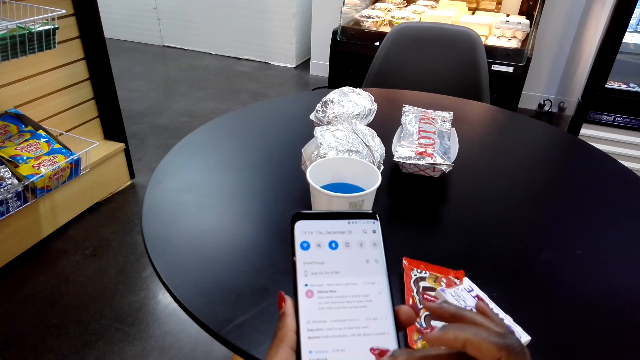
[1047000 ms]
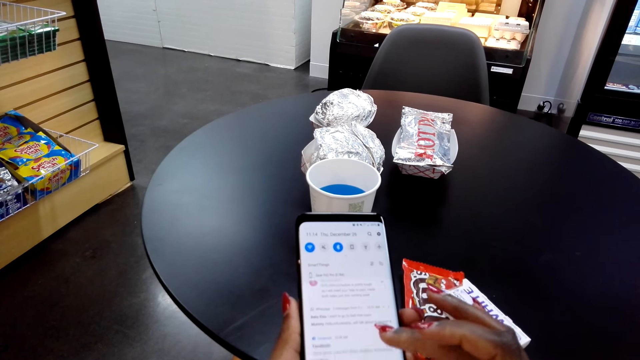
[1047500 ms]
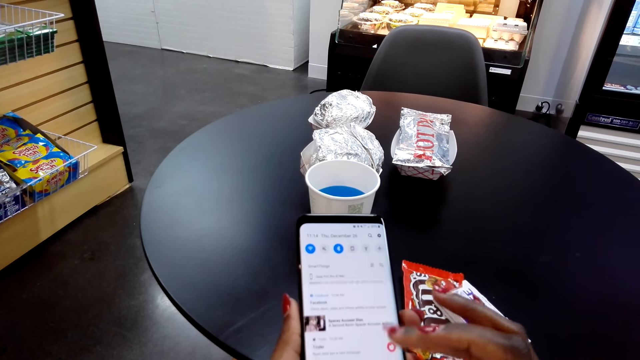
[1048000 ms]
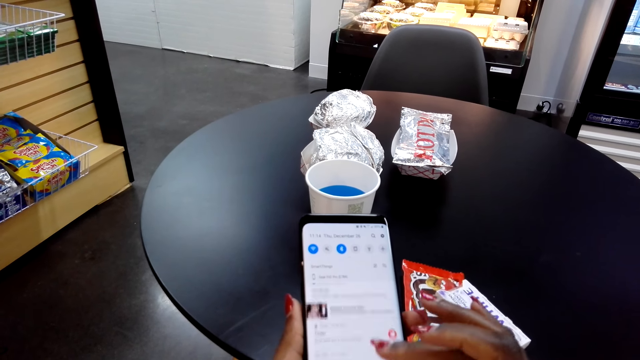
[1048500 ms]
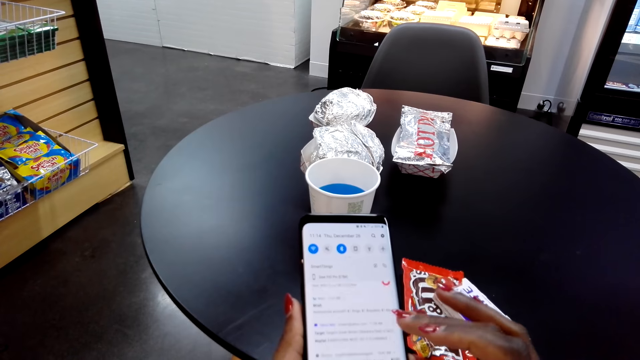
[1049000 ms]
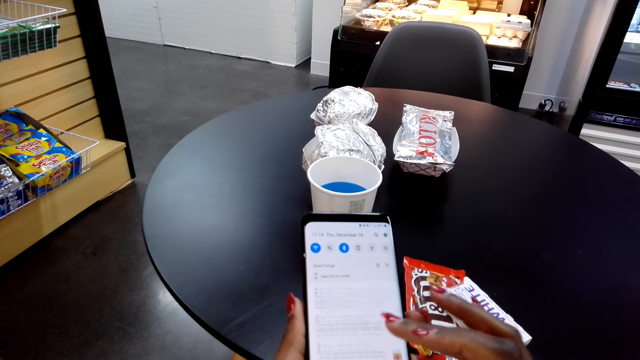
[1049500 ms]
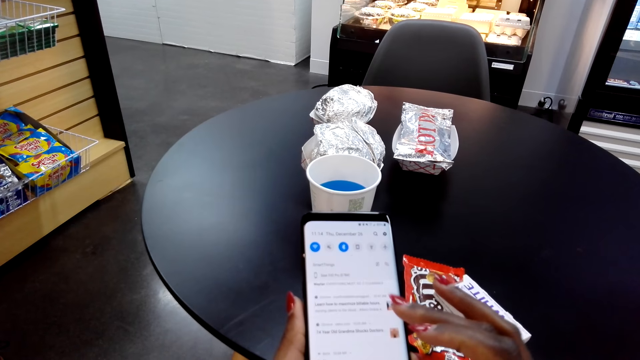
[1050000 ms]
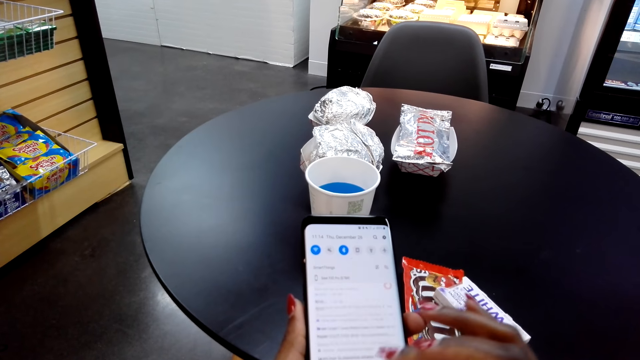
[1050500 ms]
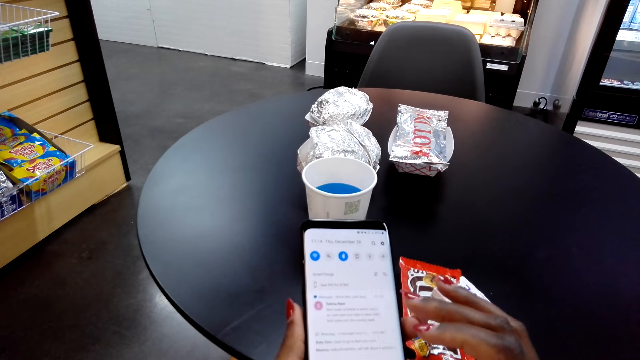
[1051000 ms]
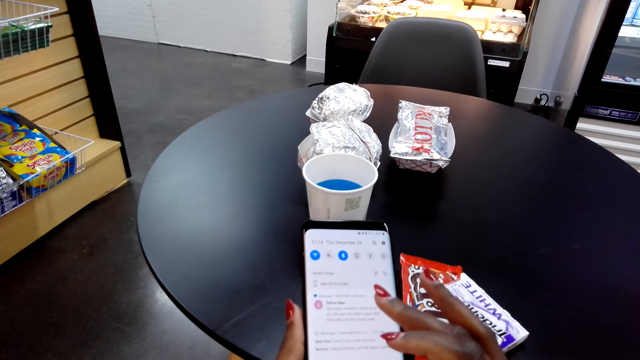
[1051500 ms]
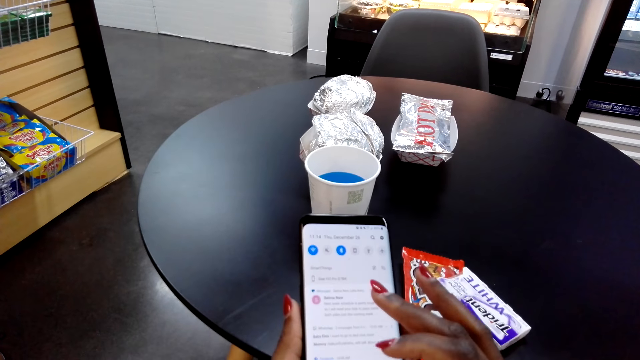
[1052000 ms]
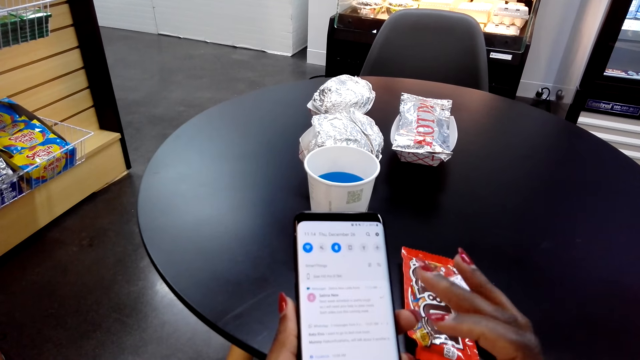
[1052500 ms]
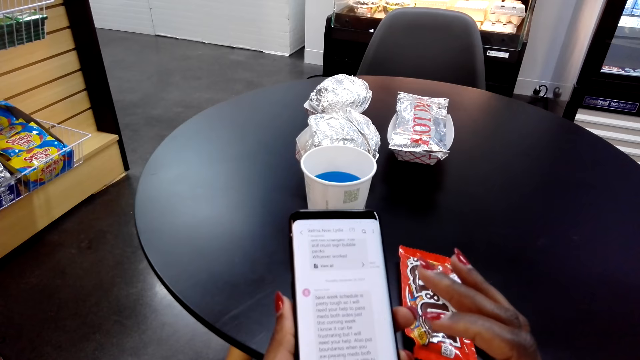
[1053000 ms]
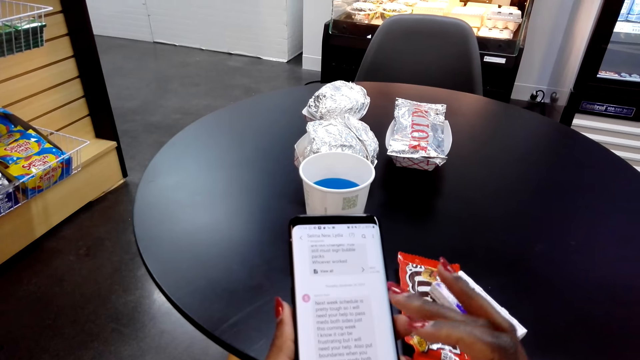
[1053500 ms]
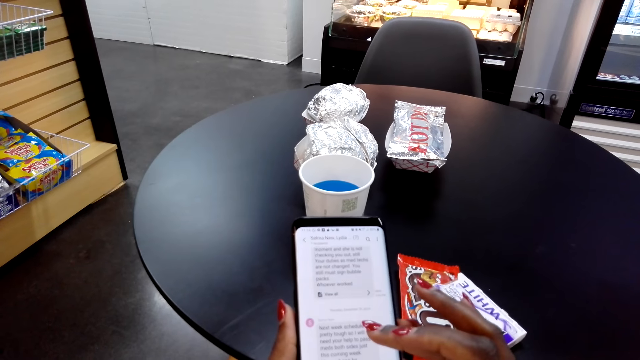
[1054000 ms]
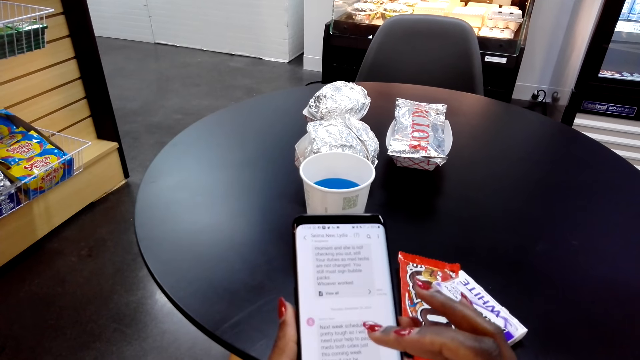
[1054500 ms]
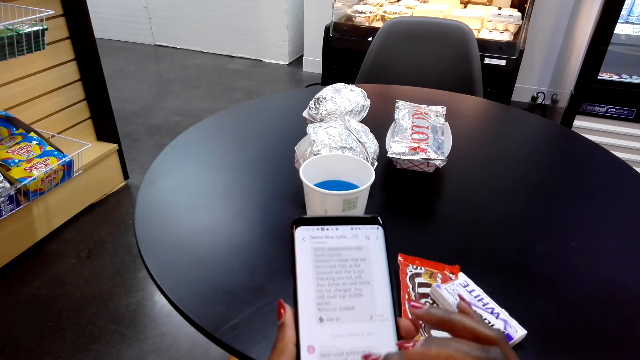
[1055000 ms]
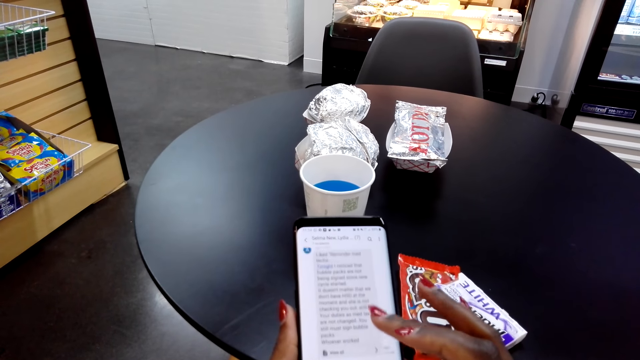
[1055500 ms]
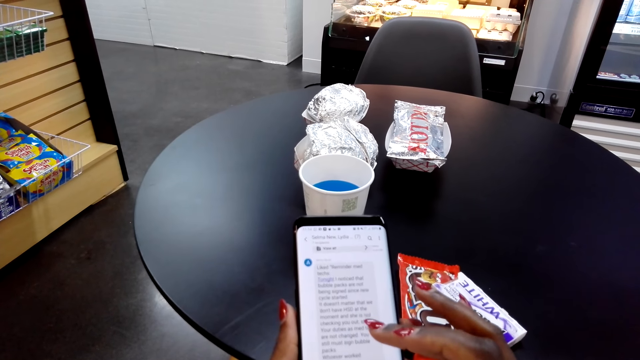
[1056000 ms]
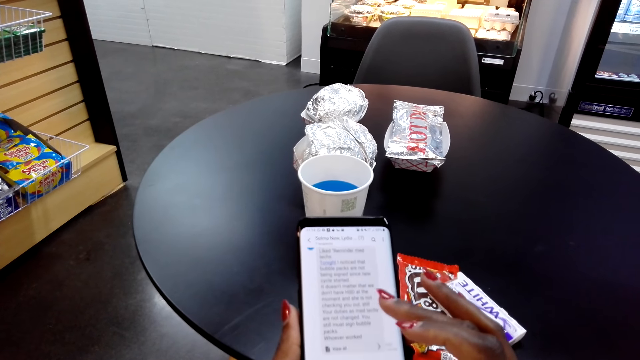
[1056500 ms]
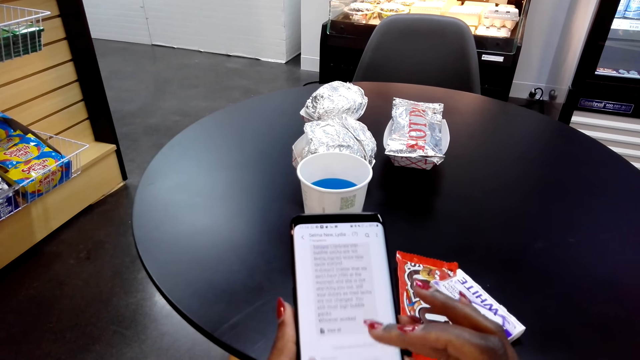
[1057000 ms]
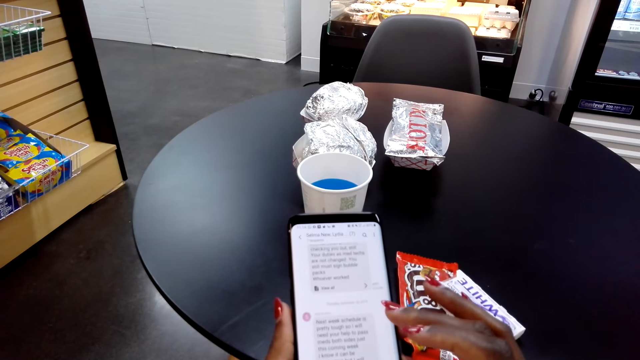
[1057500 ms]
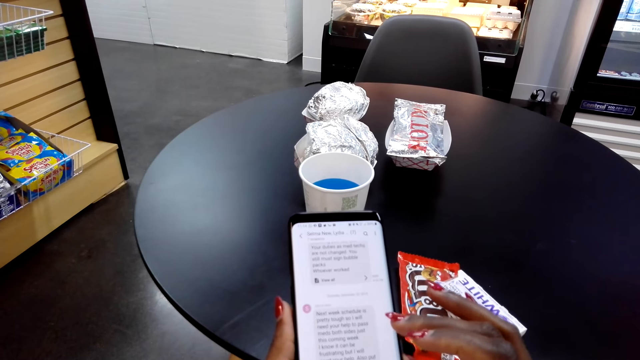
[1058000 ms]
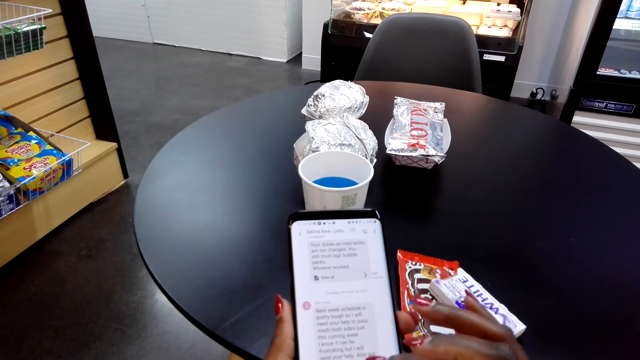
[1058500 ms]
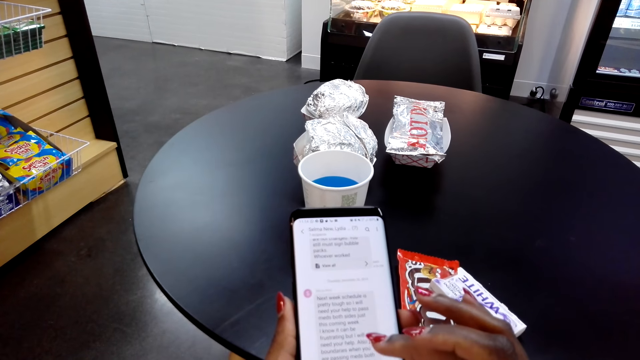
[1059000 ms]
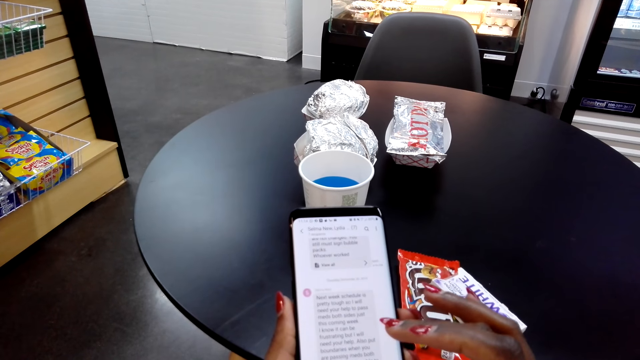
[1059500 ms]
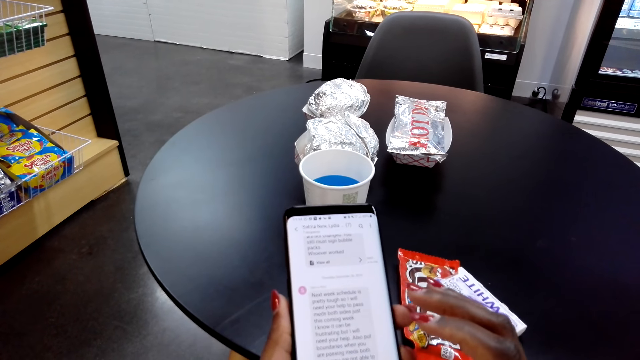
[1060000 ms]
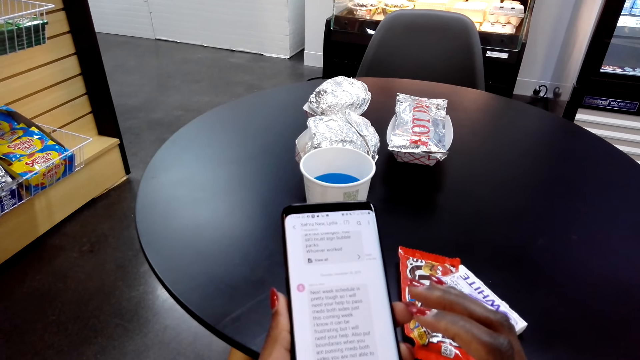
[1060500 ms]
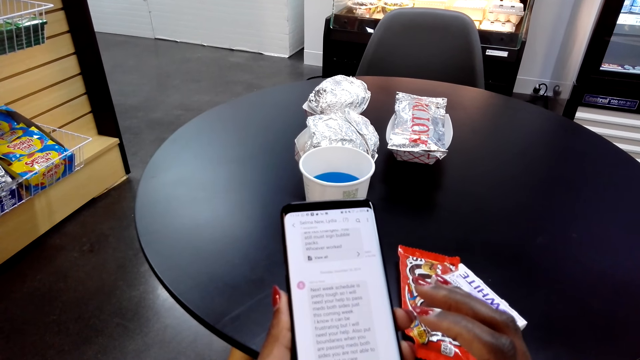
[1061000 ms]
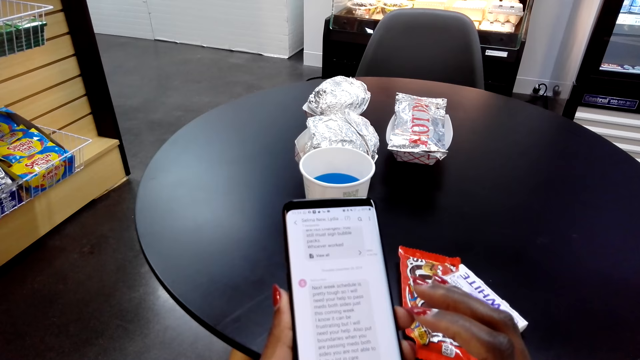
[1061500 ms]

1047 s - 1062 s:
The camera wearer scrolls through a phone repeatedly.

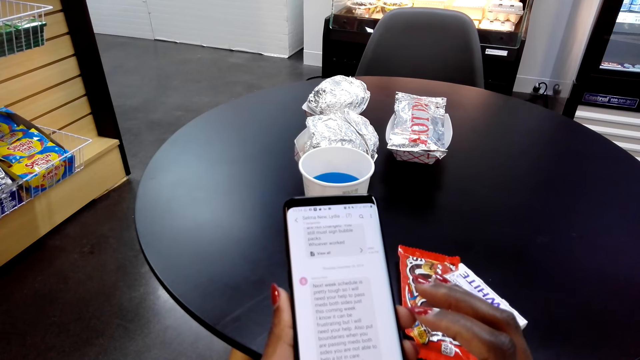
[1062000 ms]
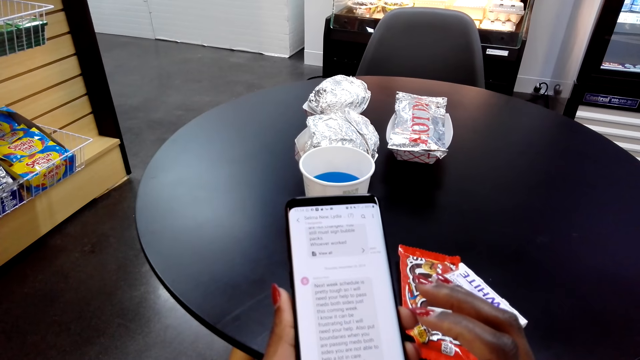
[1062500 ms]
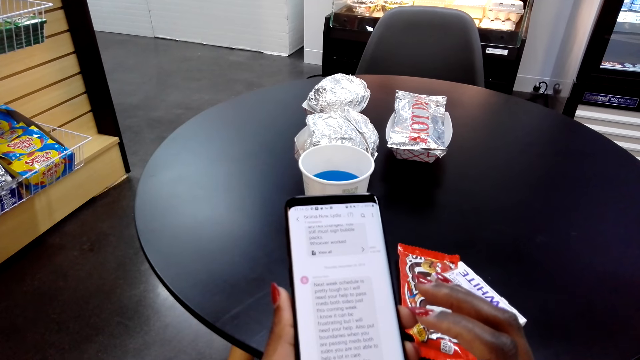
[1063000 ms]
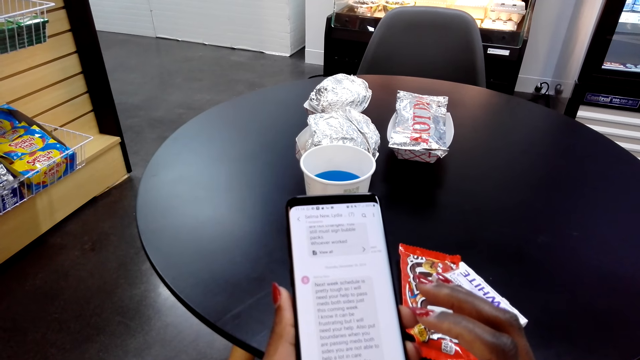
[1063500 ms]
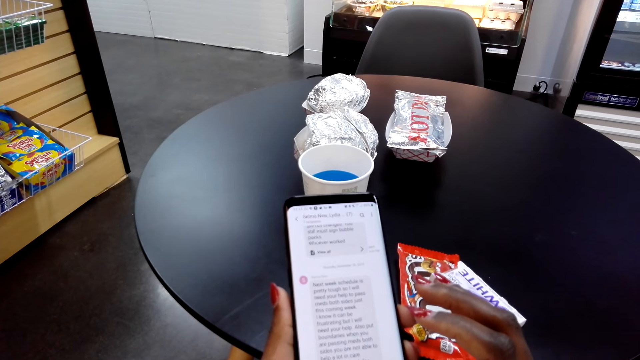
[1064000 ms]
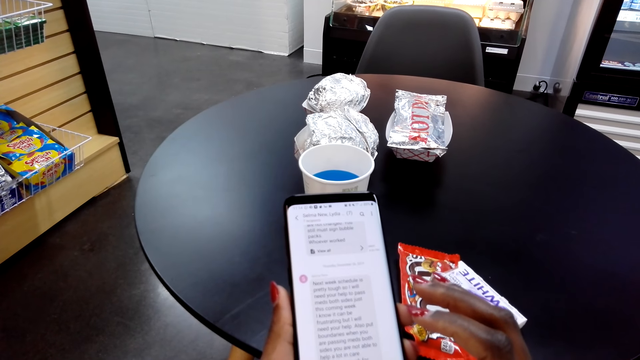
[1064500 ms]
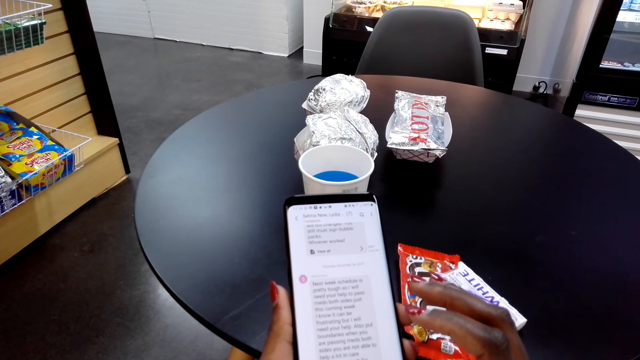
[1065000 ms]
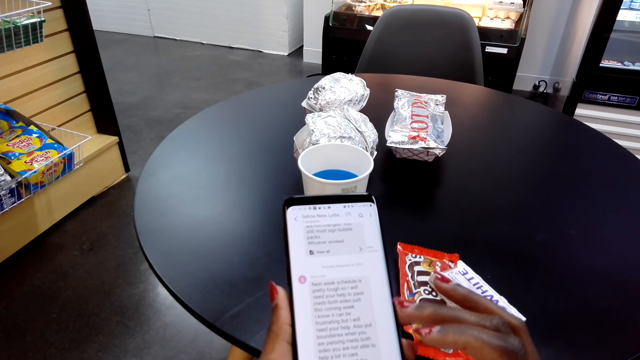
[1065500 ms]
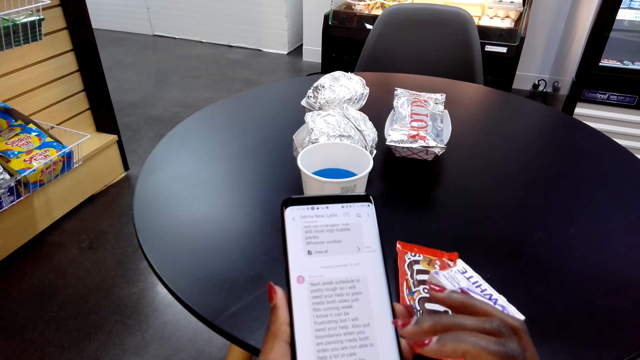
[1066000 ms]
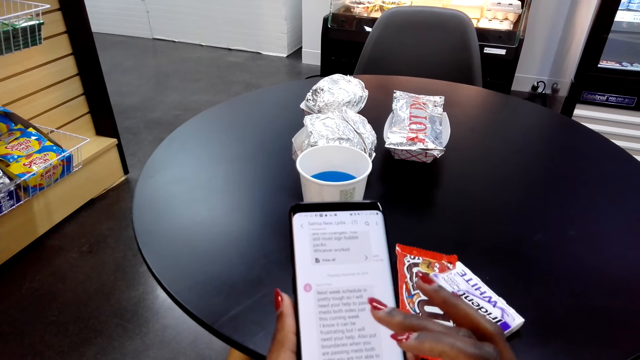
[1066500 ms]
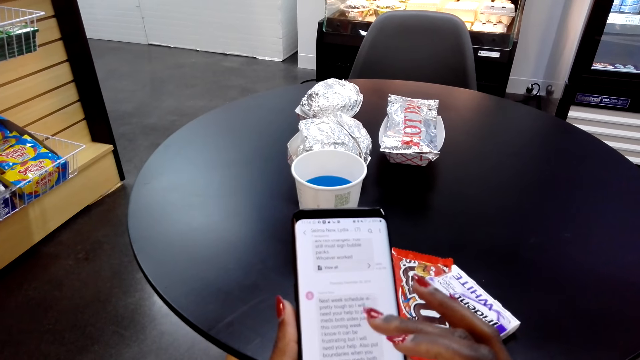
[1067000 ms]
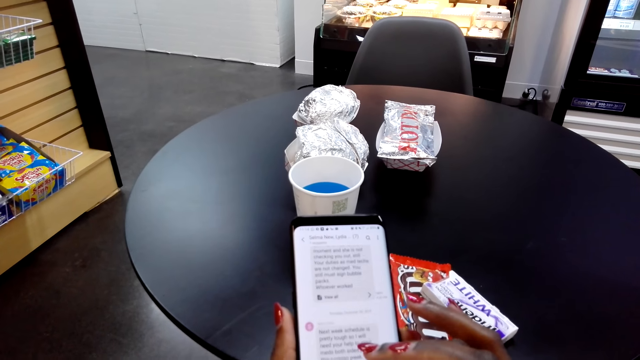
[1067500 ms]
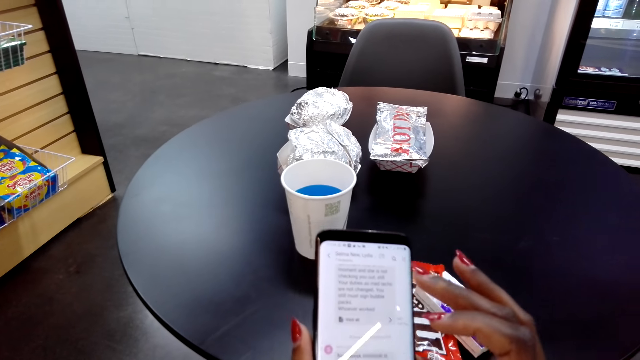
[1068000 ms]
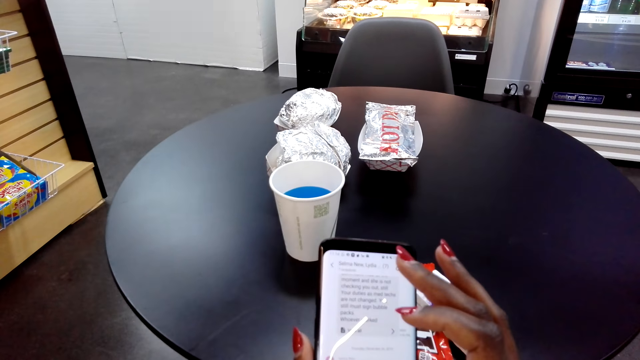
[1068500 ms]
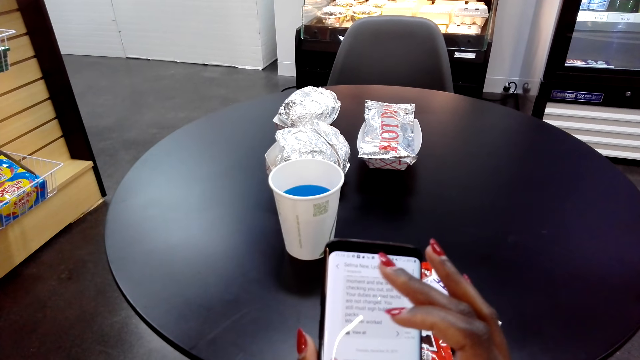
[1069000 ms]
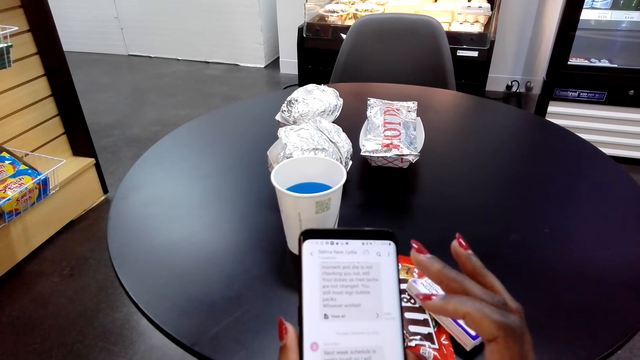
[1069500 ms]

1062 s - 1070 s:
The camera wearer scrolls through a phone.
